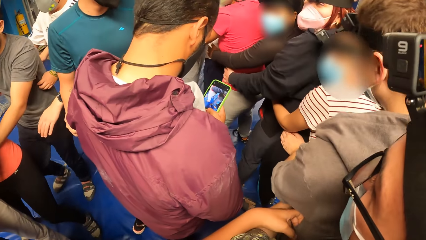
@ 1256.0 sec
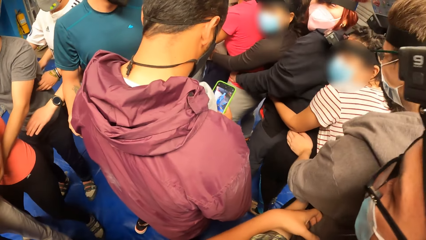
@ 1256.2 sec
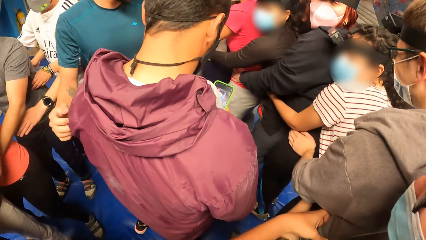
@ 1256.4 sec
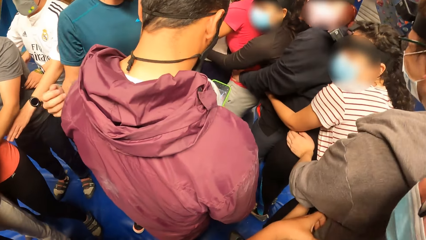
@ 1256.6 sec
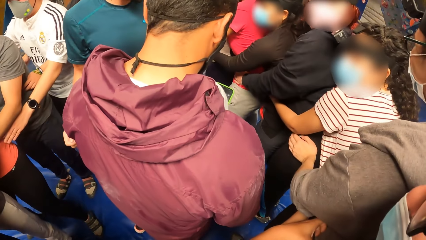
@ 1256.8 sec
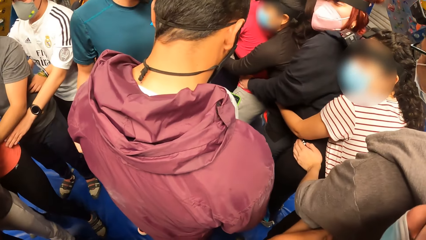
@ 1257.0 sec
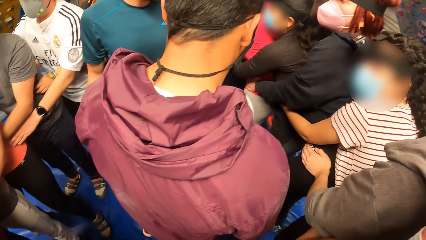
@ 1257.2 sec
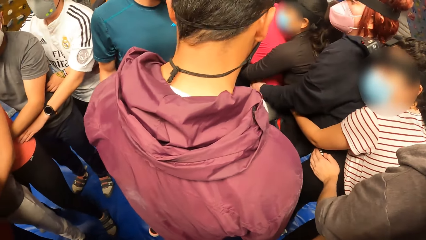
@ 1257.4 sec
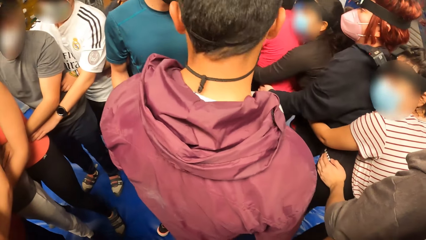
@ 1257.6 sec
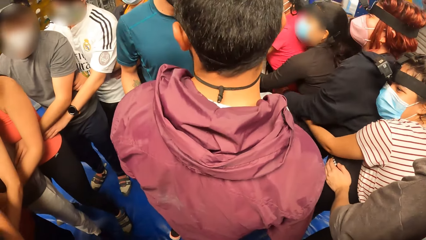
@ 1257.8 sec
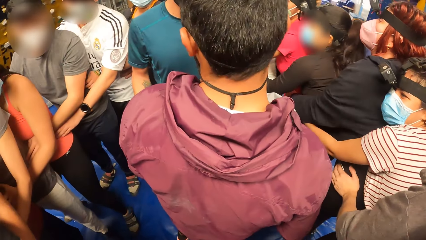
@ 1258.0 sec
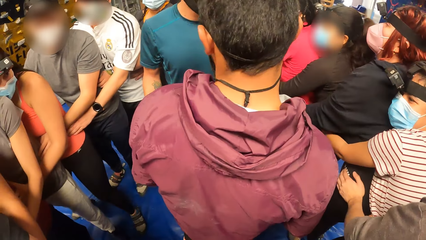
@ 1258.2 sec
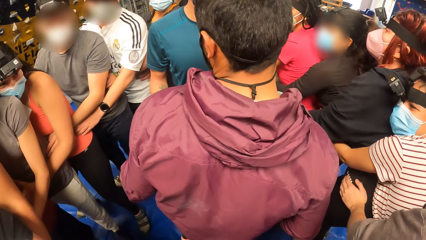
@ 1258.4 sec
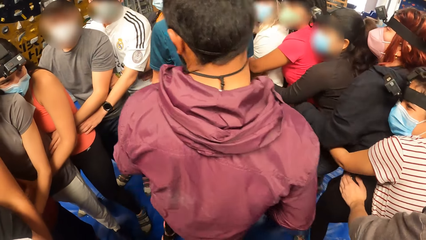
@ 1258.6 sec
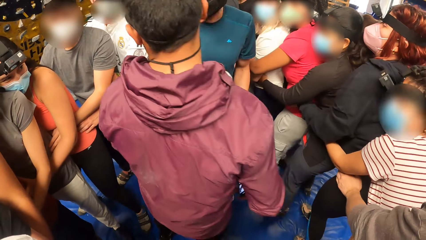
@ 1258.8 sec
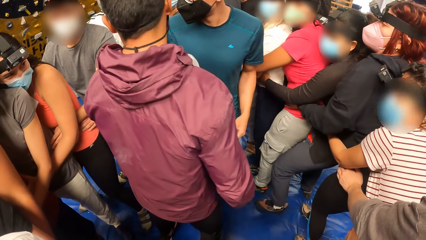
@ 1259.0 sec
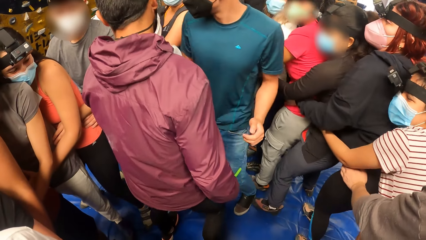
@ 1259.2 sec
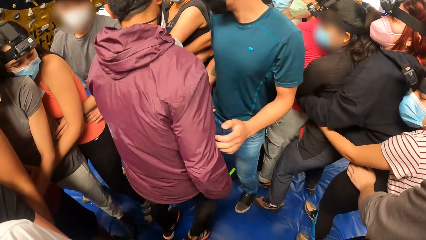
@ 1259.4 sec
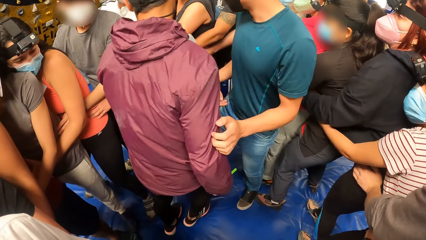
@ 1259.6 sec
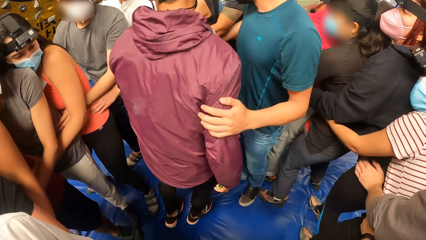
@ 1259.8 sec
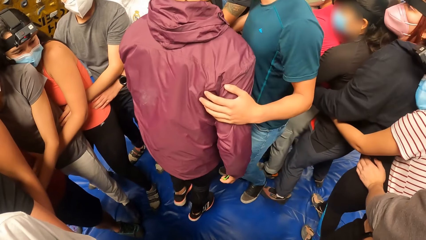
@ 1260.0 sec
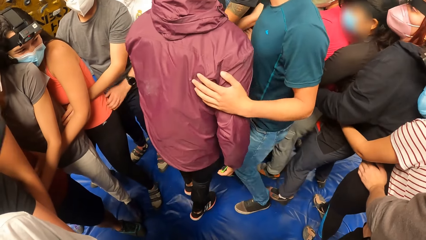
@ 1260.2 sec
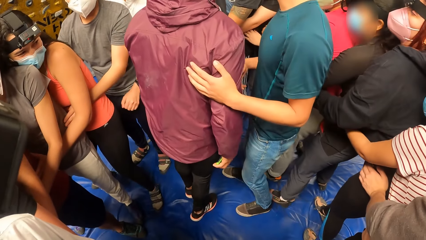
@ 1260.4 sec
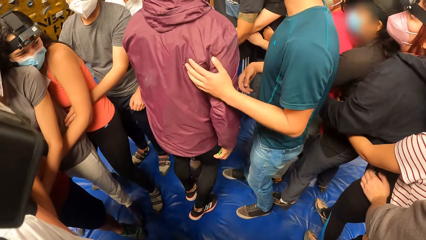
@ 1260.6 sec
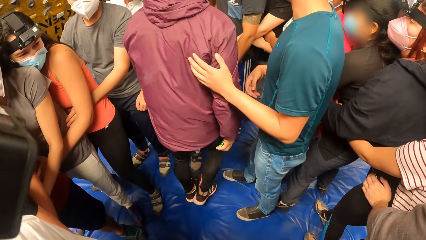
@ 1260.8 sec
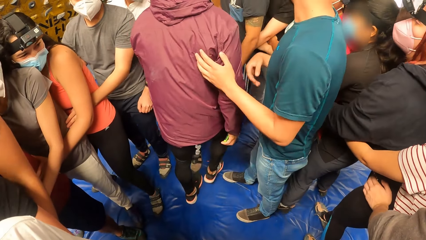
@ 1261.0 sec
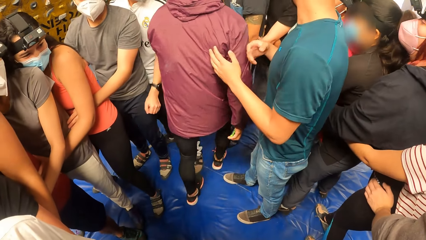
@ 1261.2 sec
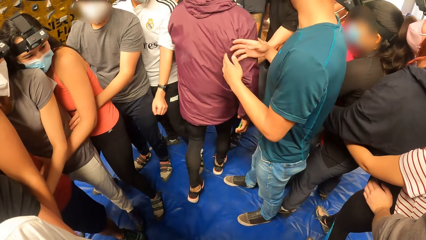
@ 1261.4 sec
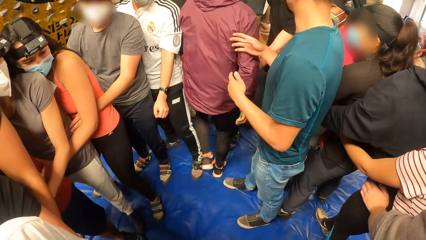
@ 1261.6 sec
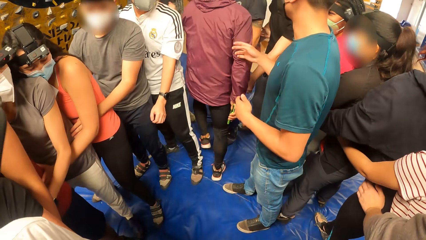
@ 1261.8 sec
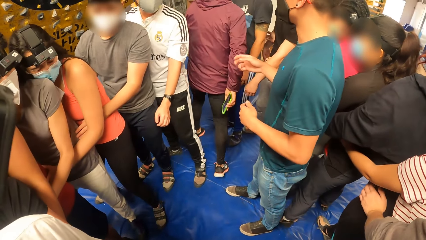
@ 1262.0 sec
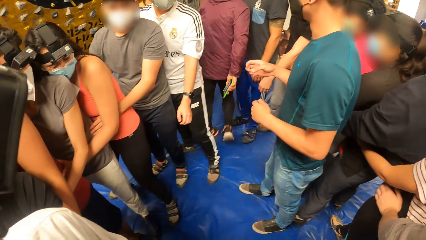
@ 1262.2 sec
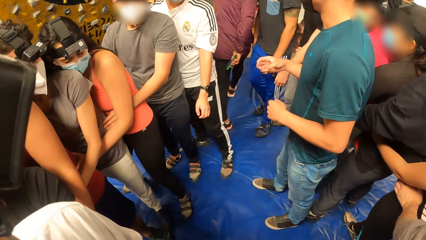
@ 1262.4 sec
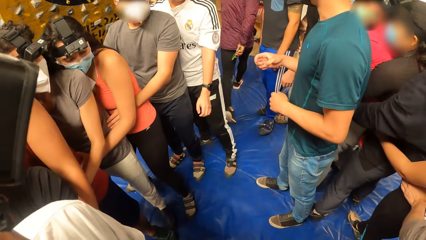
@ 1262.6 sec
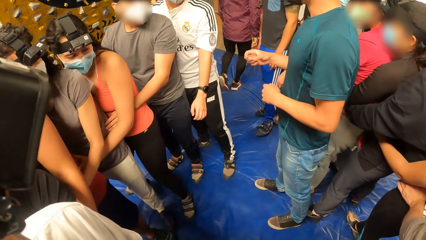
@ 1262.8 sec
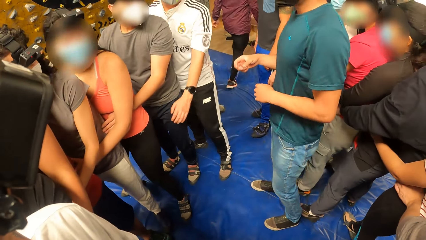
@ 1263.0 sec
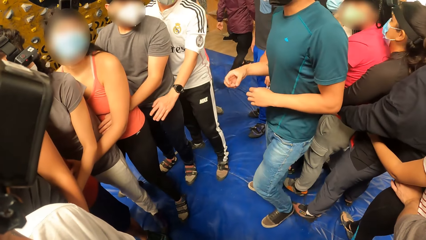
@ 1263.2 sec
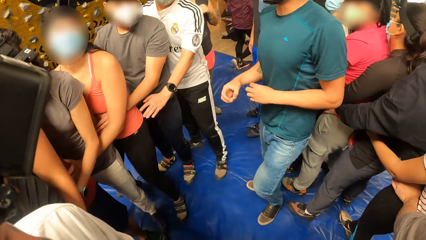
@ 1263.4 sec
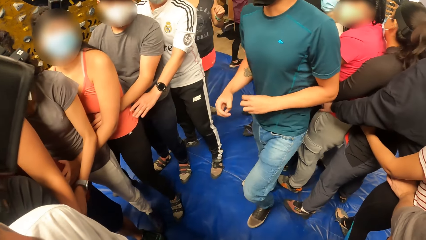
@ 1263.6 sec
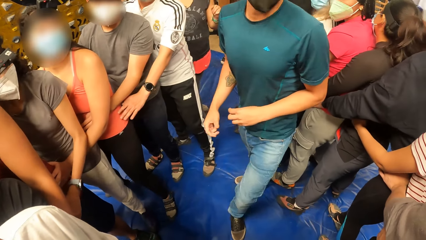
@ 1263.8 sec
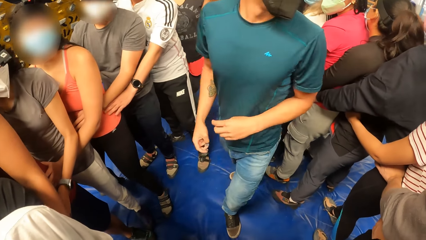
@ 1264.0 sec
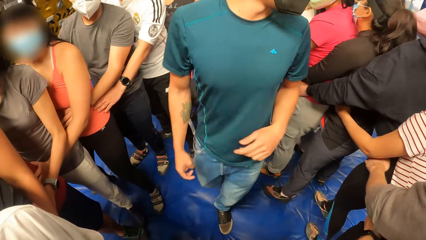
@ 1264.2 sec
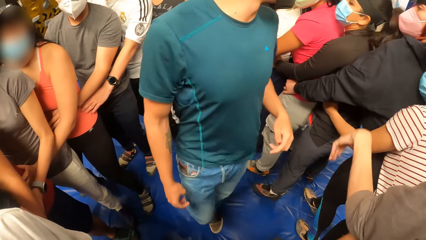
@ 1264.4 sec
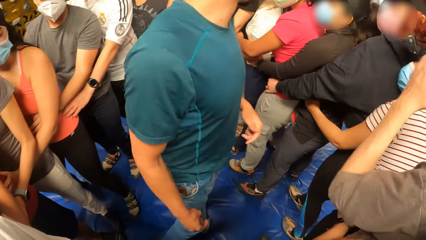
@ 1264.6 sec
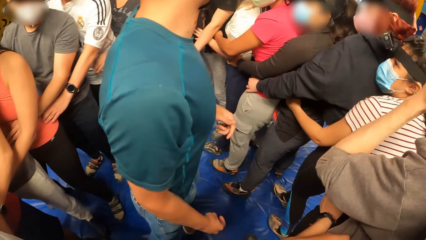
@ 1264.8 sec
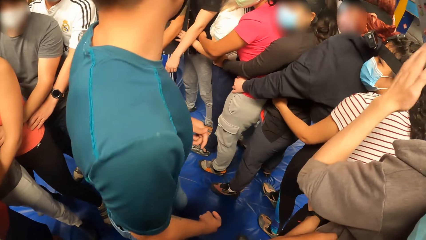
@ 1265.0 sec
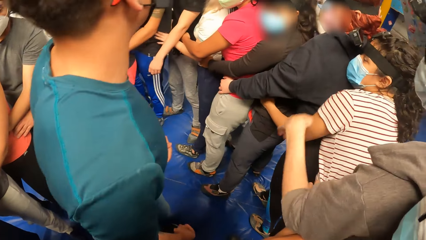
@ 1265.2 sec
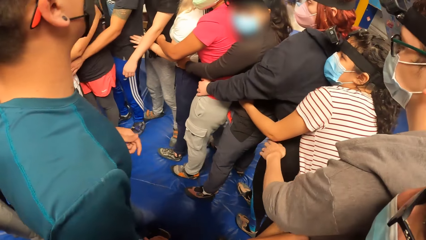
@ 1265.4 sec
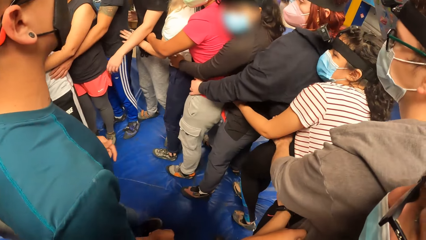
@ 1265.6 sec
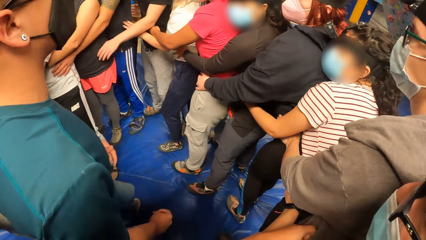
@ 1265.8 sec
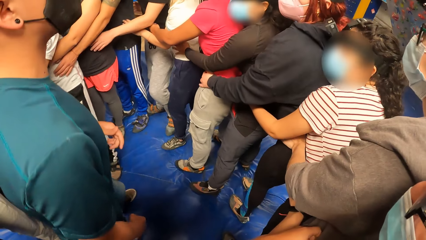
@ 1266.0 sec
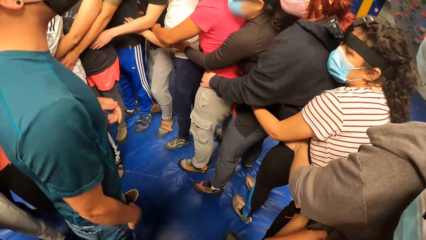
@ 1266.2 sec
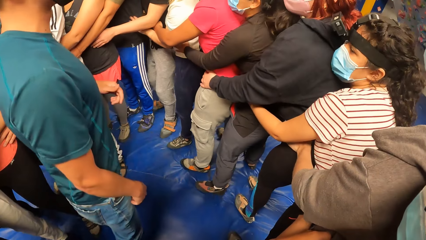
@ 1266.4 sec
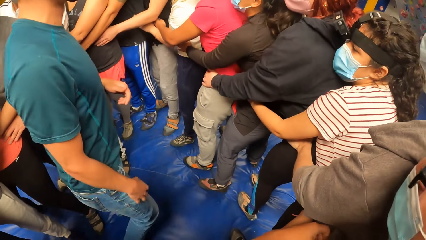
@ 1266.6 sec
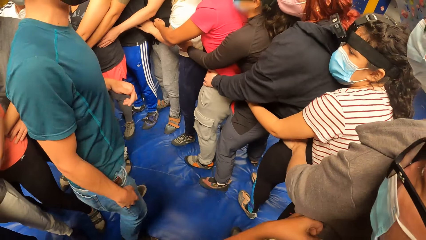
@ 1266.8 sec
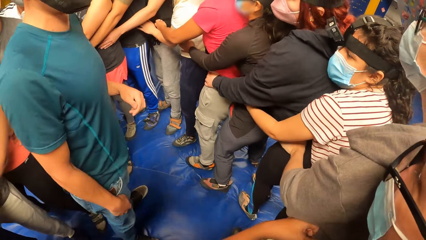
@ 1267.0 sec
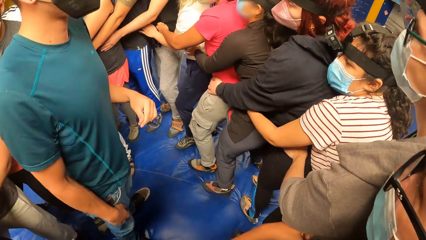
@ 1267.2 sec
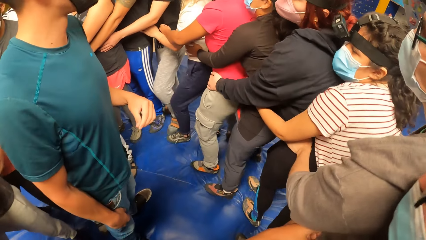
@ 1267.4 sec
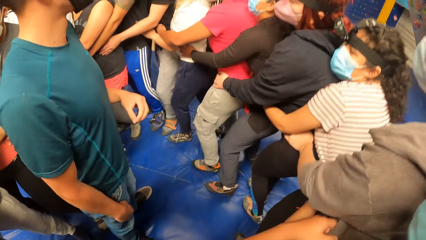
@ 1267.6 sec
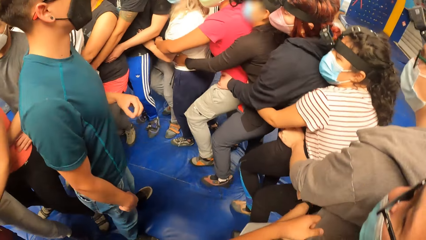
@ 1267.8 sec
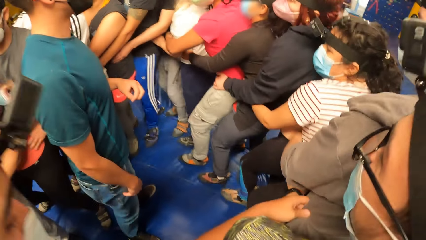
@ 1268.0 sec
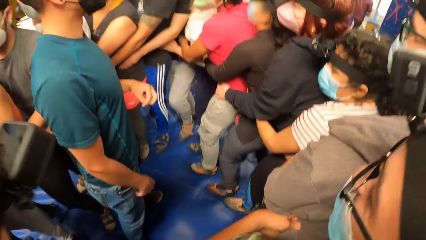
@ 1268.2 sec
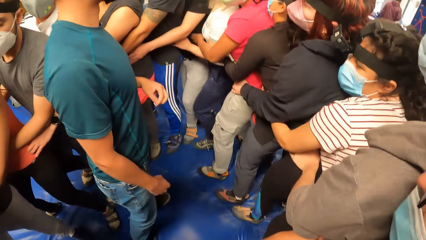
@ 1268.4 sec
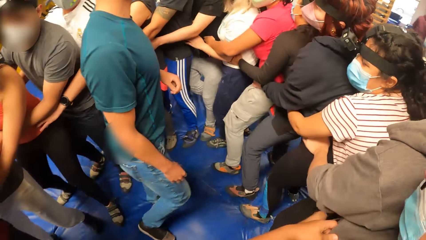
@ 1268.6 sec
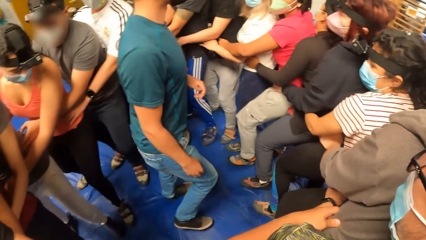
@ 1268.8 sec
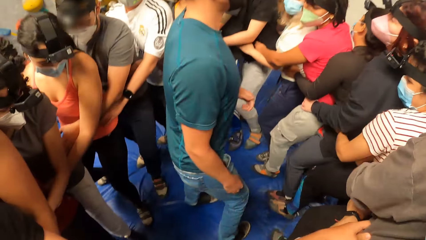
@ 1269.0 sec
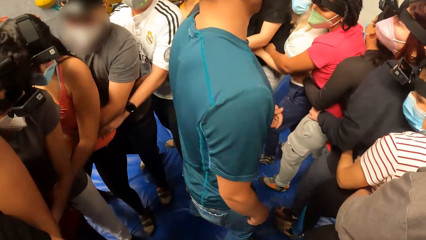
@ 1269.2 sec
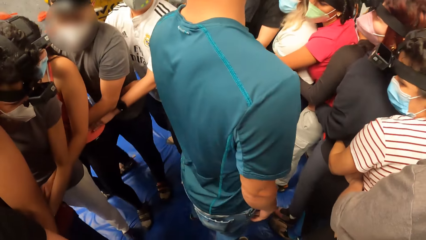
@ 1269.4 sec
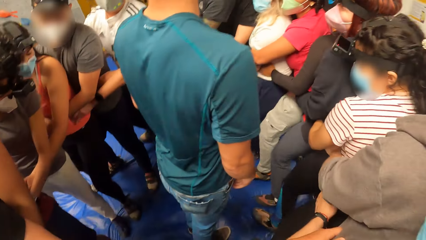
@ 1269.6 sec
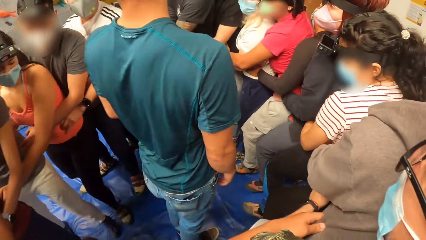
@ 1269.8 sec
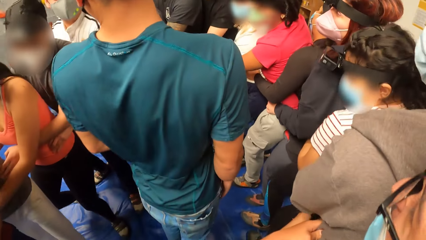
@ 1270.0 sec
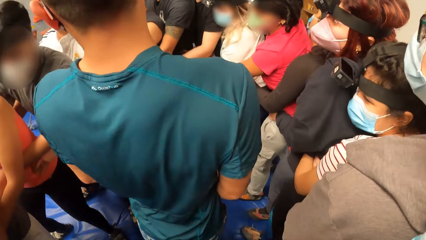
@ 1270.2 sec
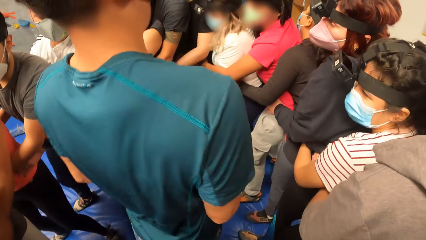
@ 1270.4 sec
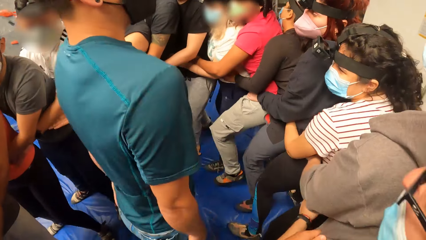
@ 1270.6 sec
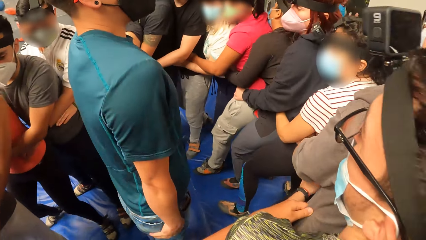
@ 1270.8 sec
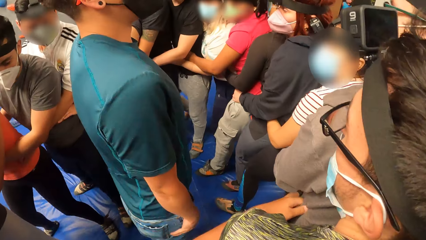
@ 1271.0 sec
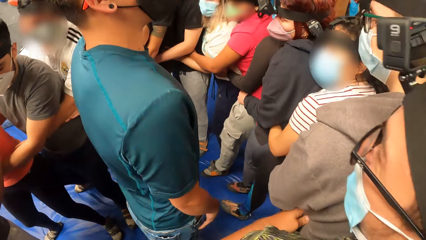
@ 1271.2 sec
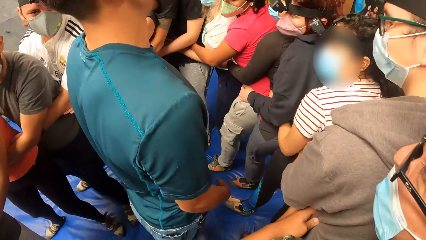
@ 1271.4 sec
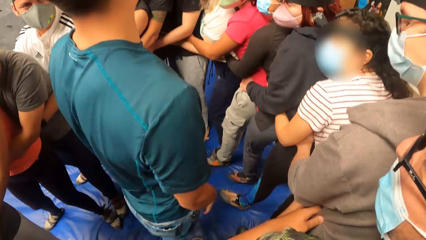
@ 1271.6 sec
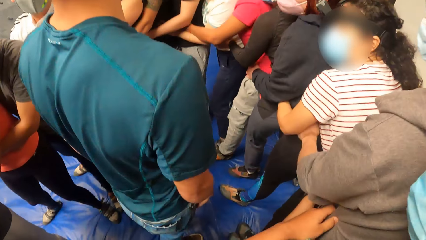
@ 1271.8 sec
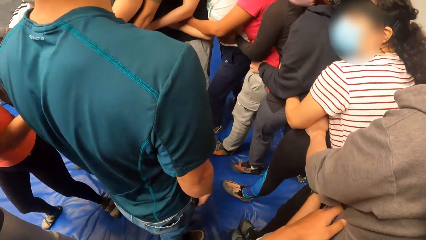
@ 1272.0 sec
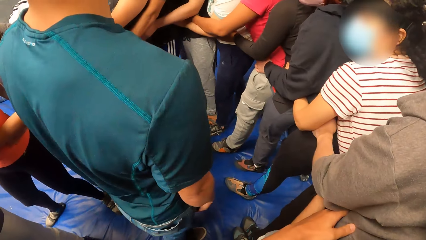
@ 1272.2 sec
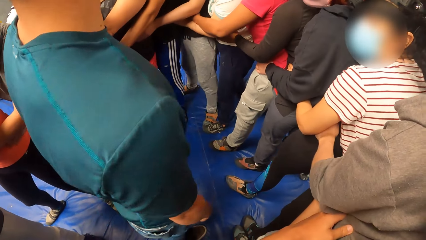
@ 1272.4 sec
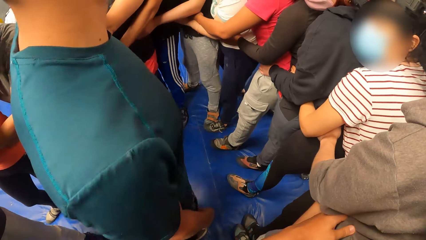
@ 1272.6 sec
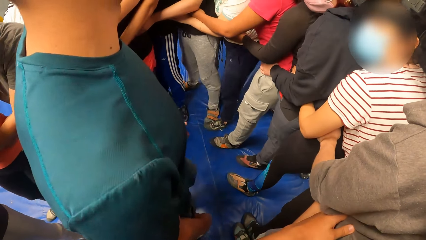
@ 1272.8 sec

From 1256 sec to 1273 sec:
A man operates a phone with both hands. The camera wearer looks at the man. Another man touches the first man with his left hand. The other man holds the first man at the back. The other man touches the first man with his right hand. The first man walks out of the center of the group. The camera wearer looks at the other man. They walk forward on the mattress with the group of people with both hands on the waist of a third man.
